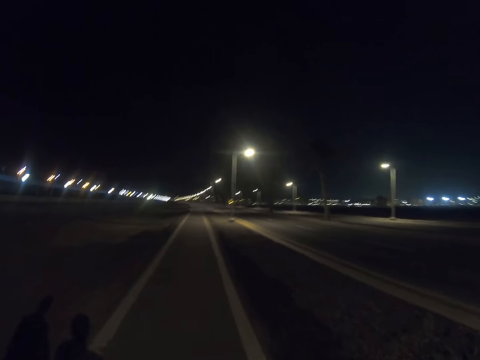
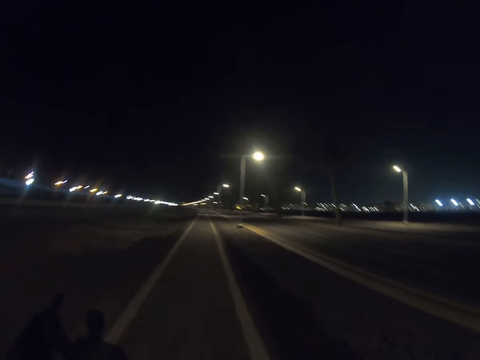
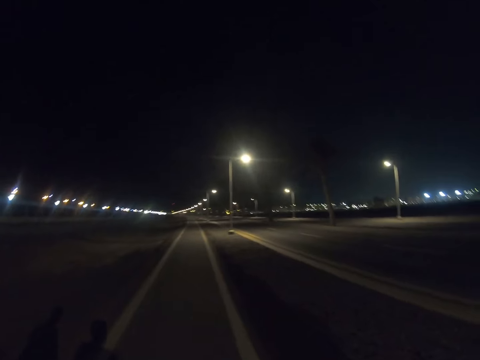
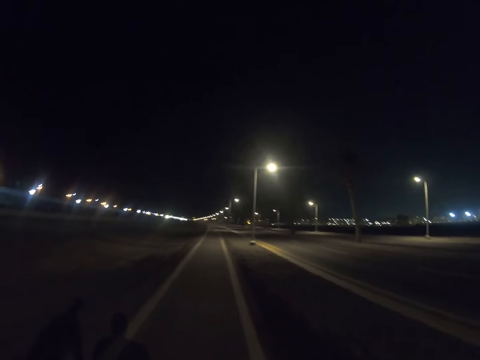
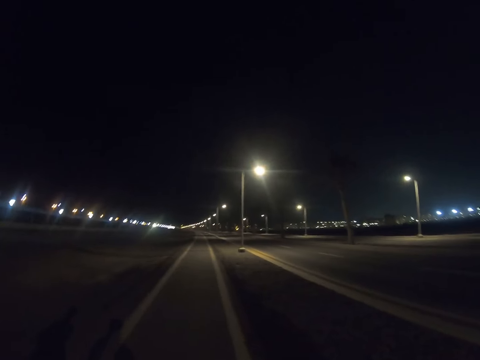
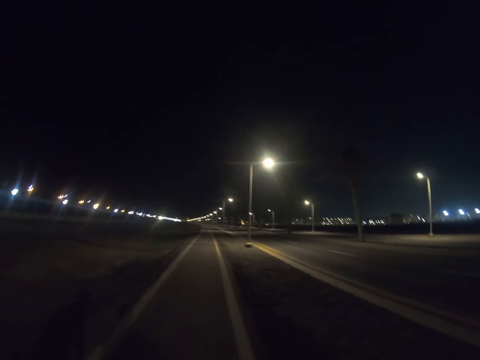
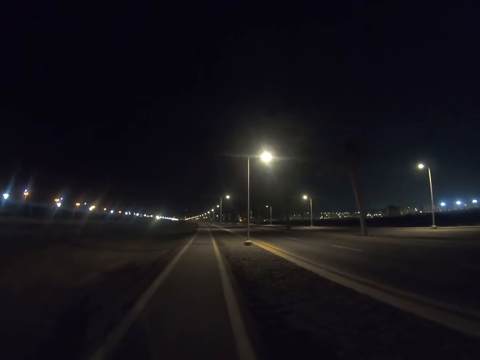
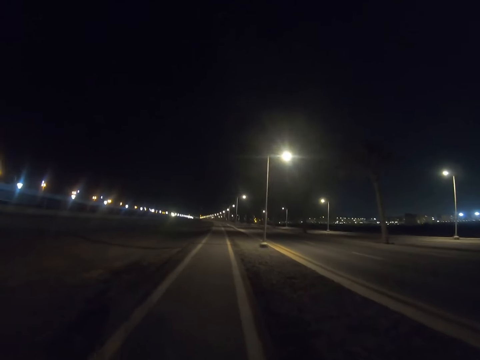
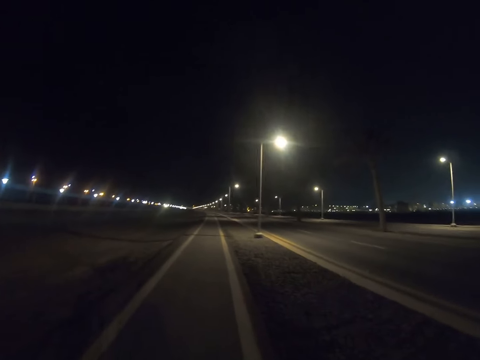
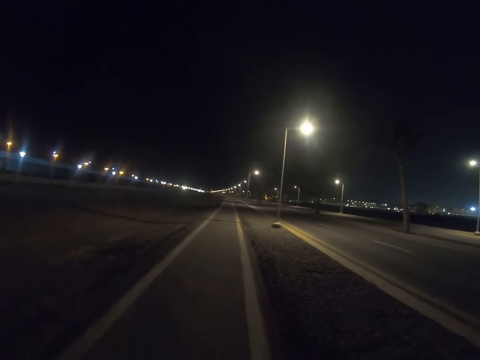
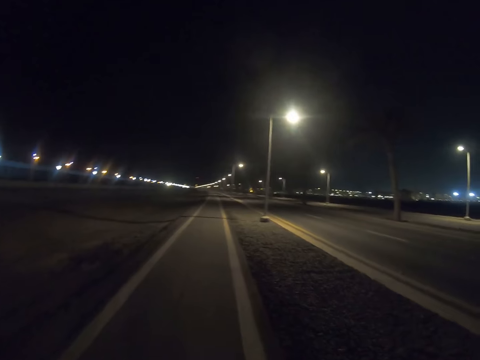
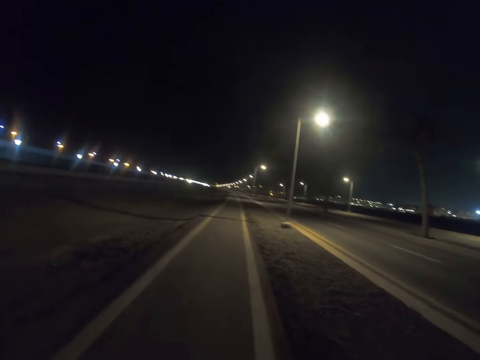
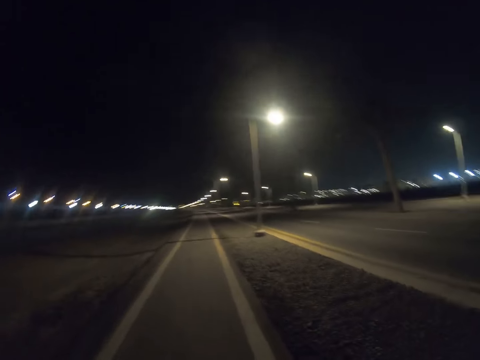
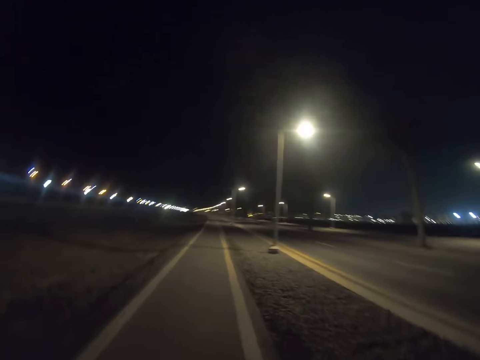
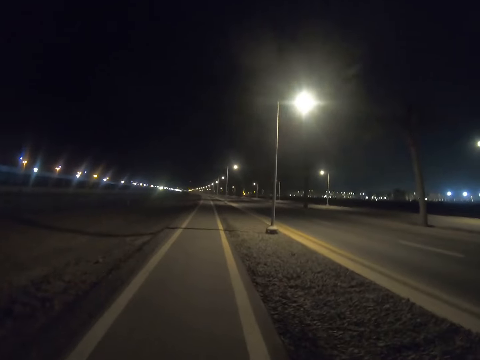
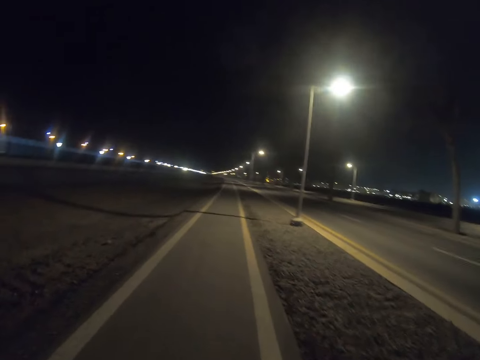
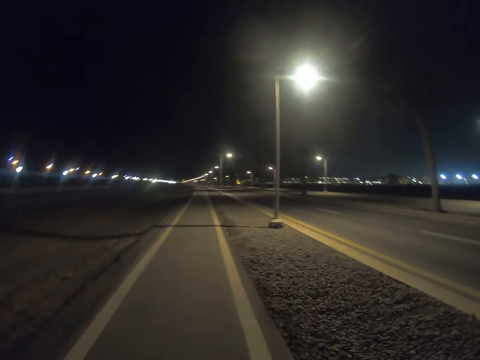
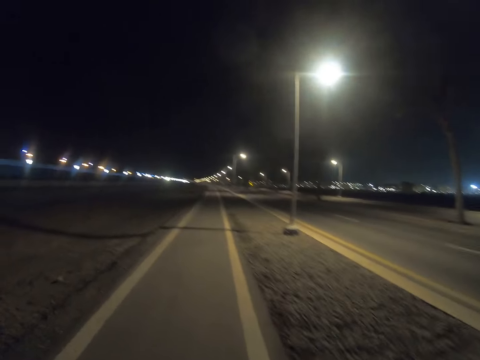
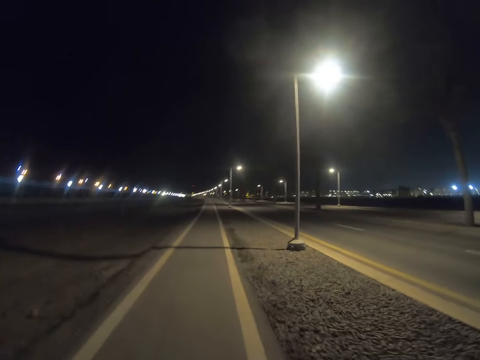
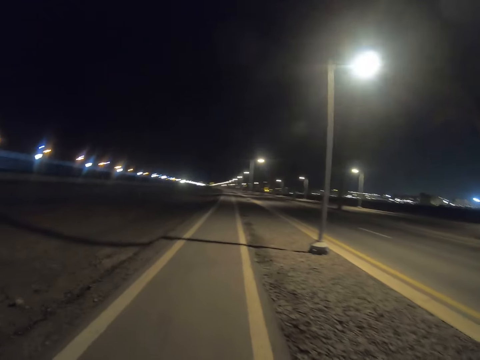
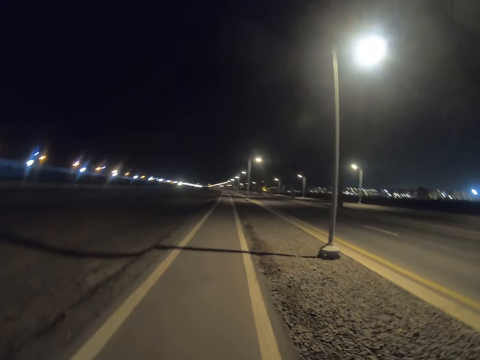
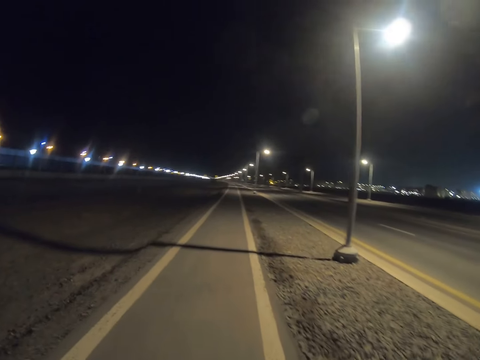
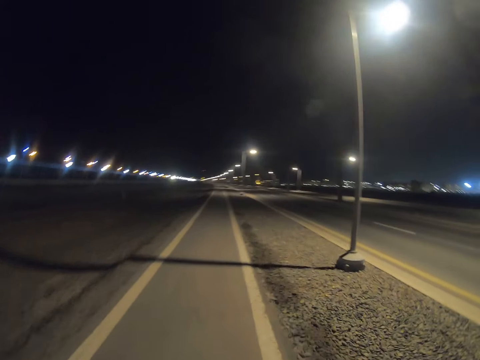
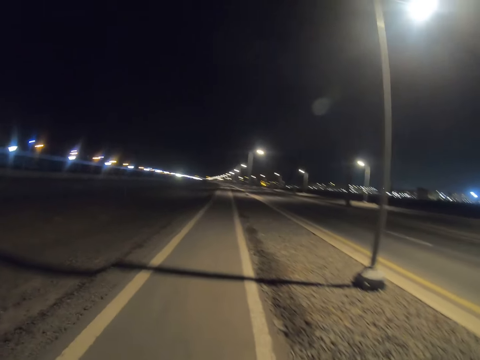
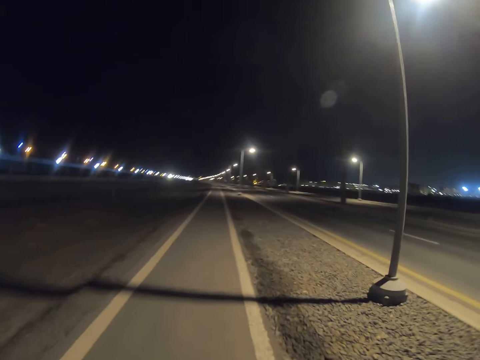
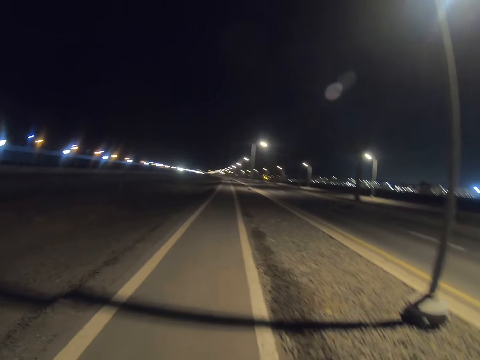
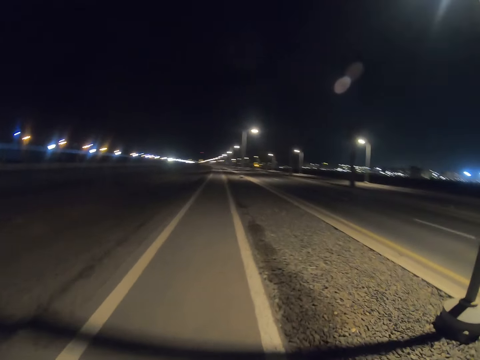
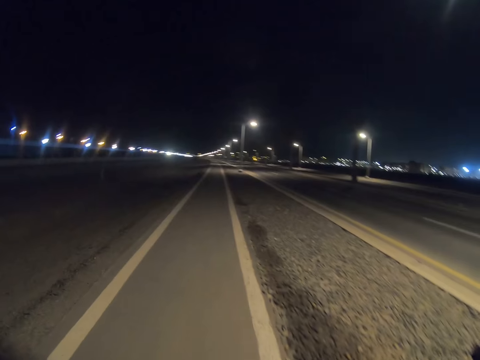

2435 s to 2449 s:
A person walks along the highway. The camera wearer walks along the highway.

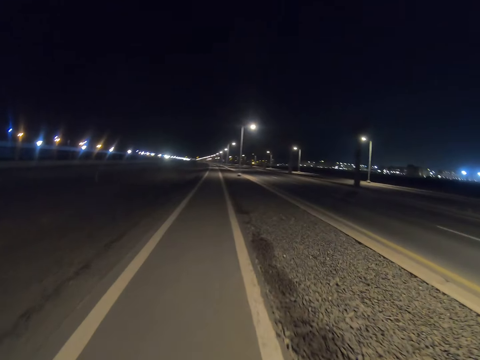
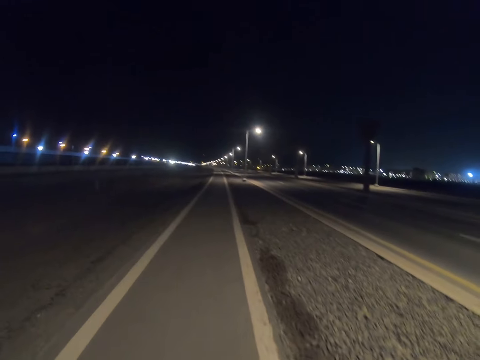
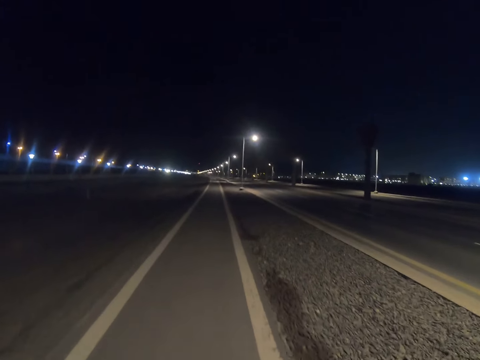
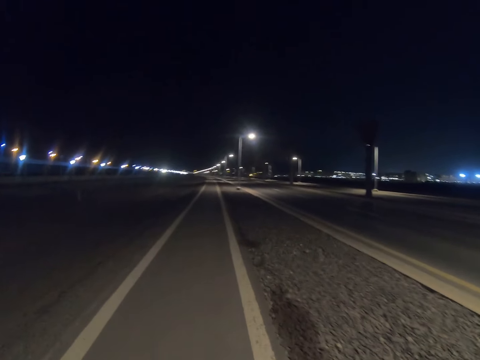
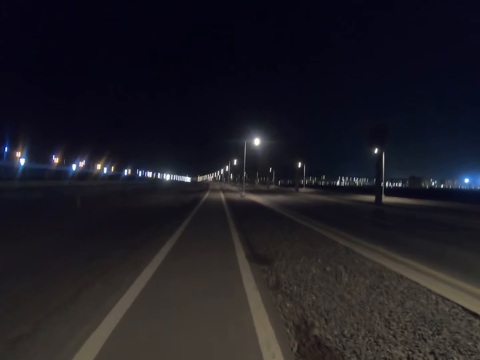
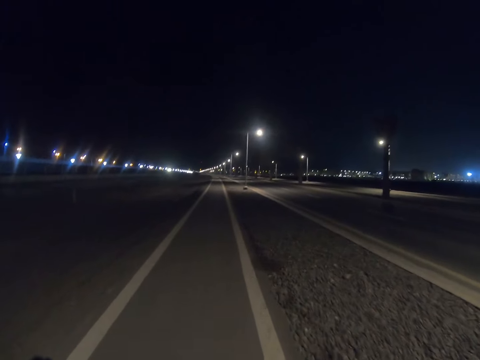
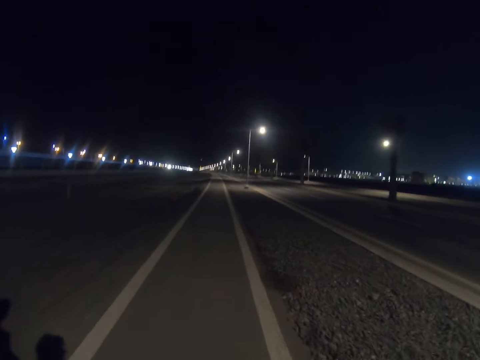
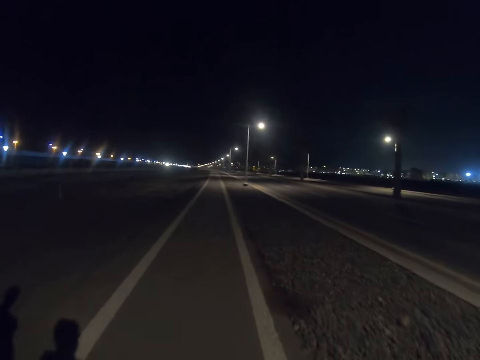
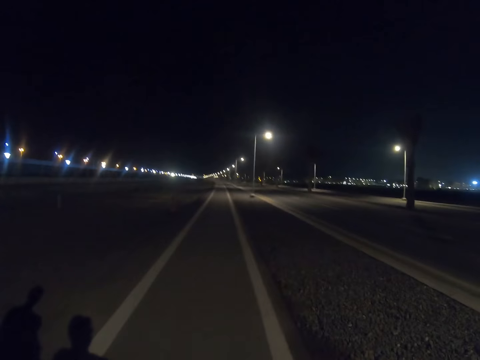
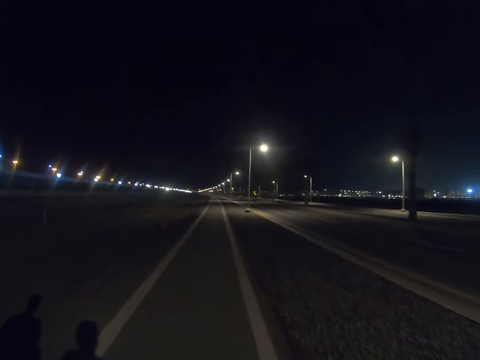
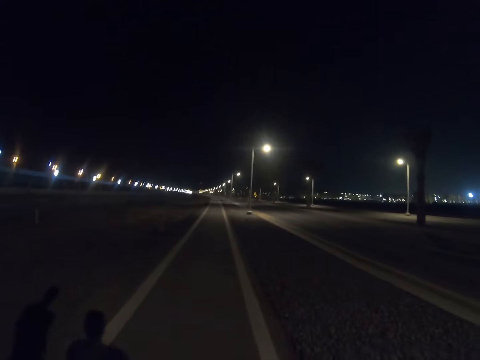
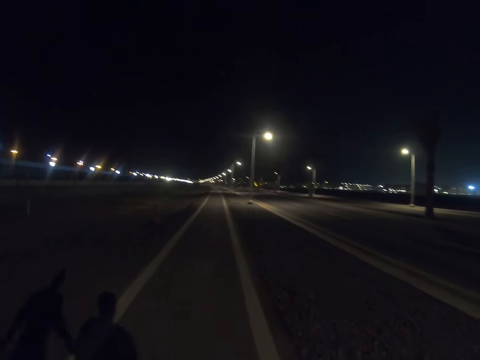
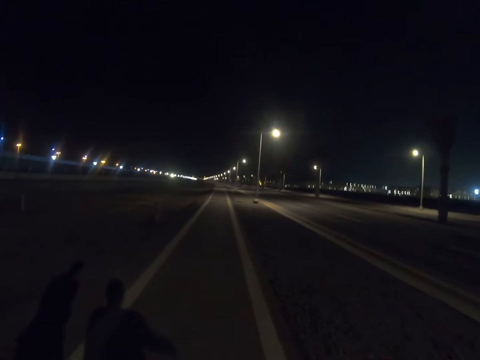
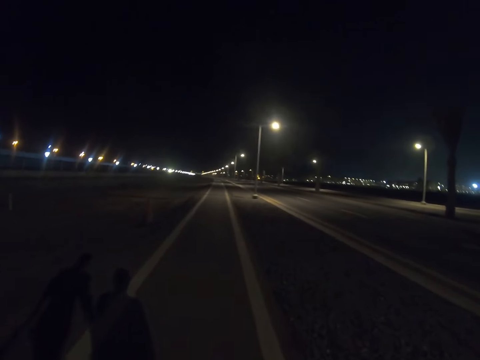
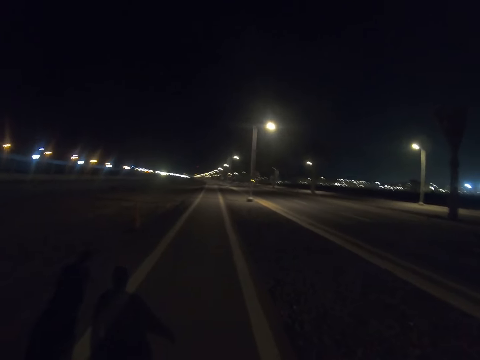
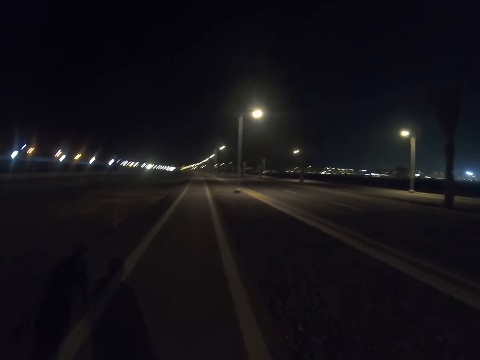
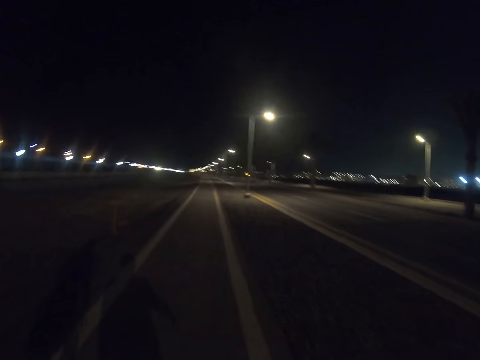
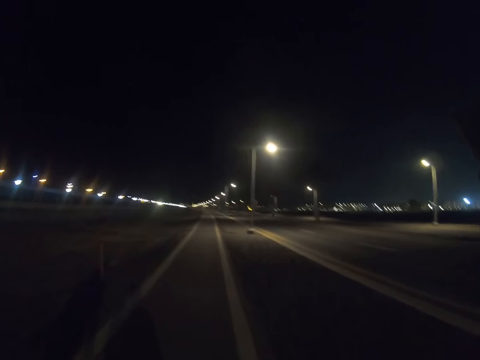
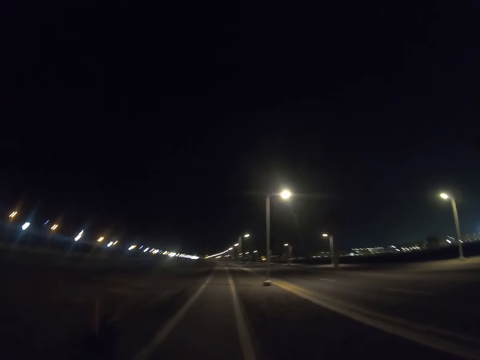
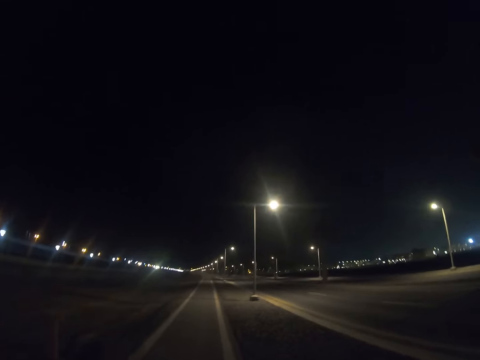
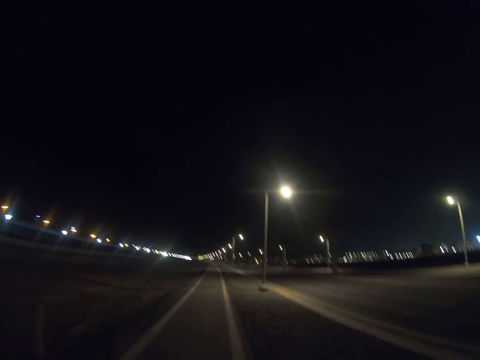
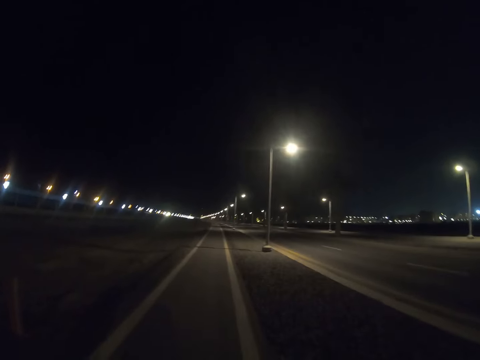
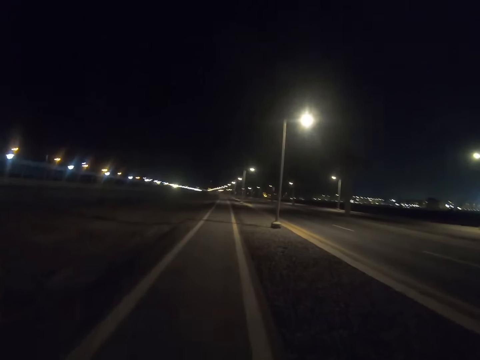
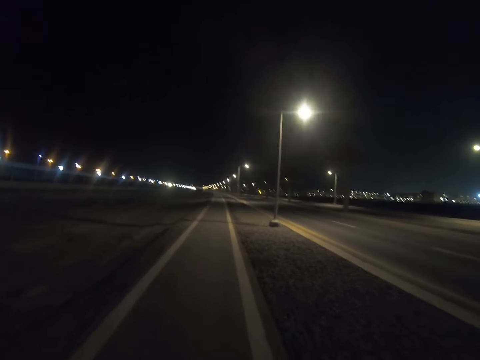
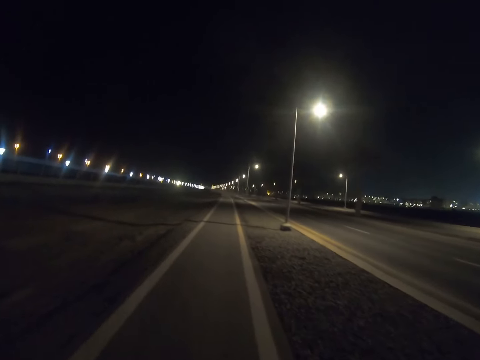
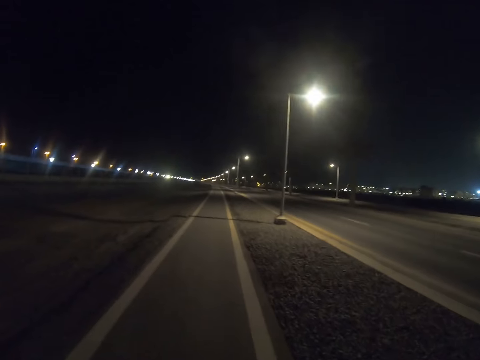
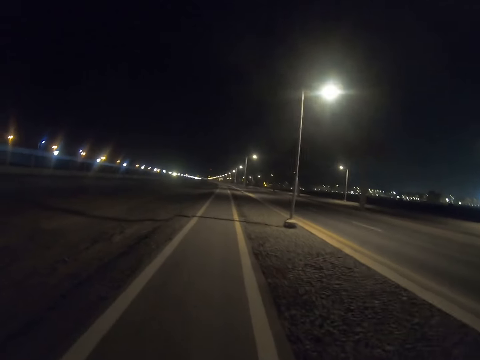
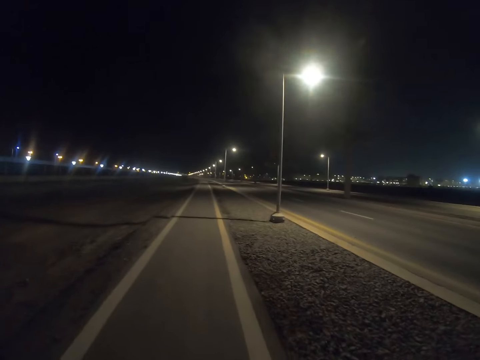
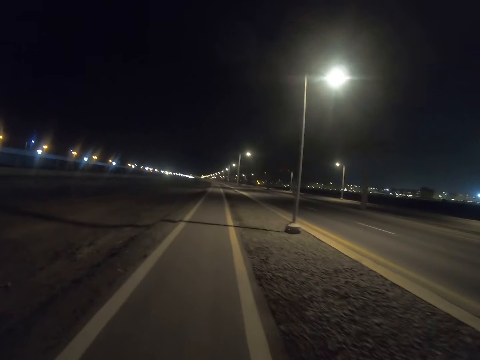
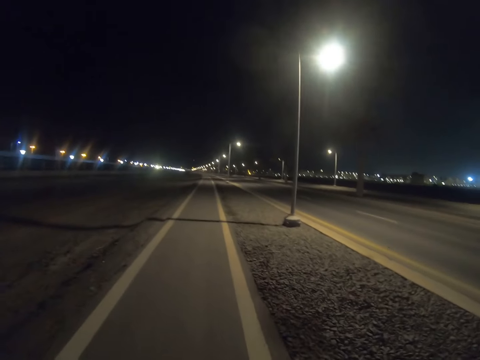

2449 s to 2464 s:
A person walks along the road. The camera wearer walks along the road.
